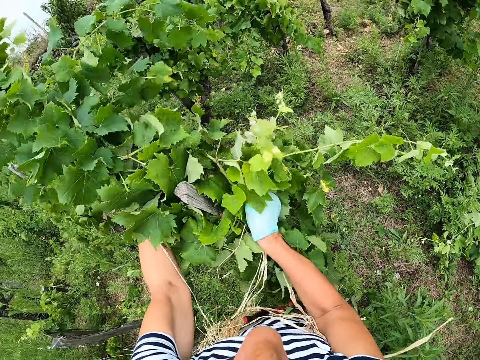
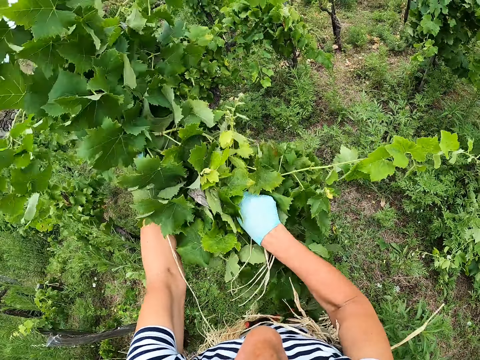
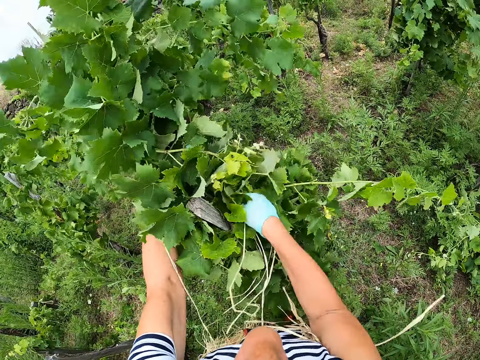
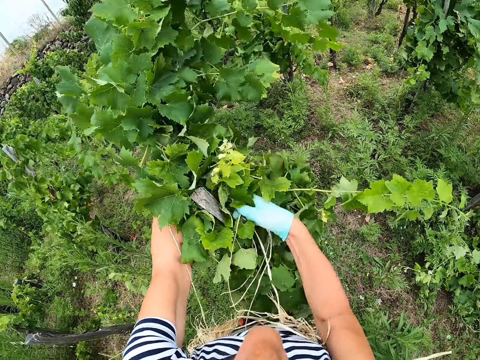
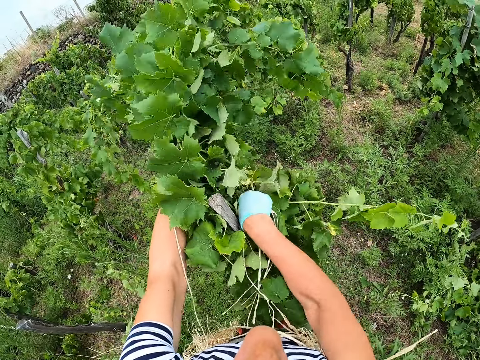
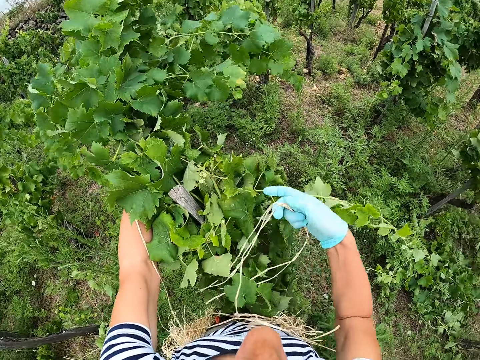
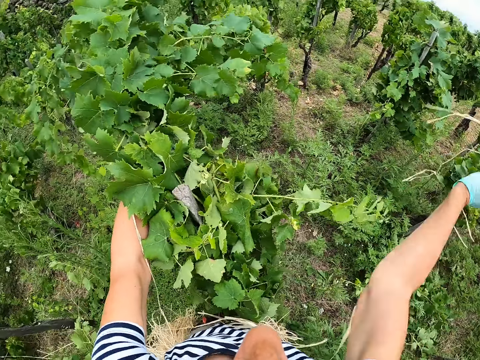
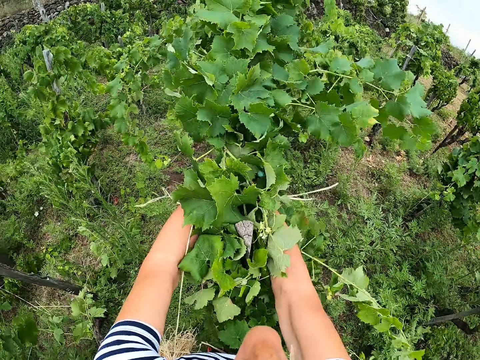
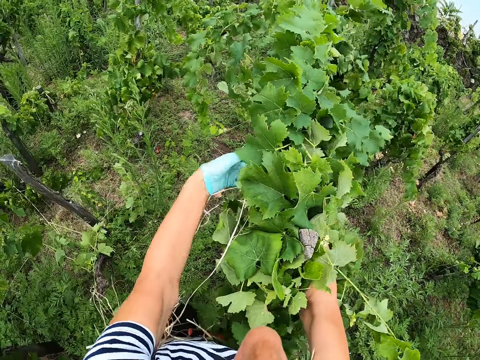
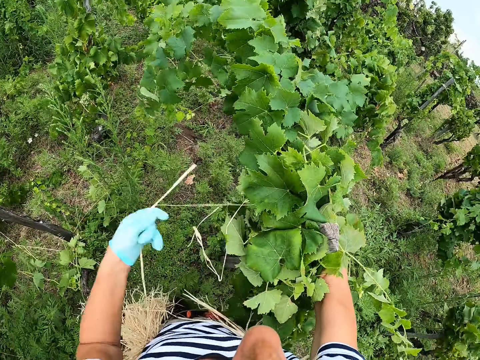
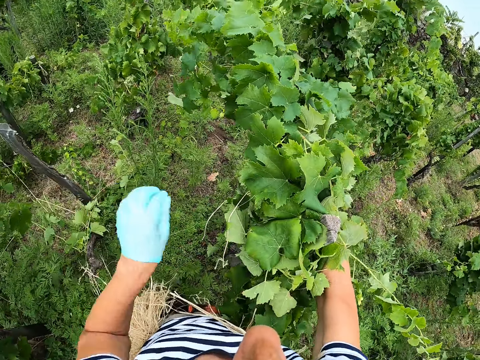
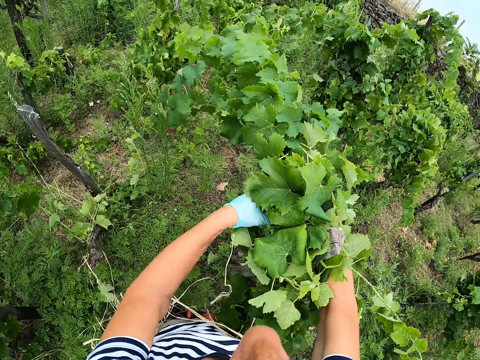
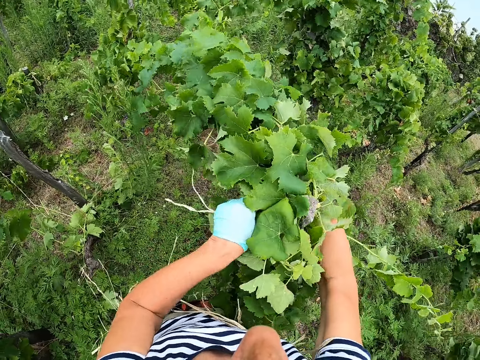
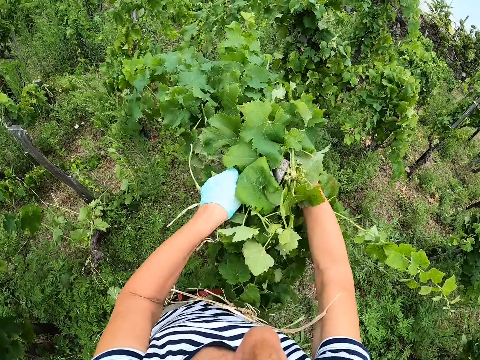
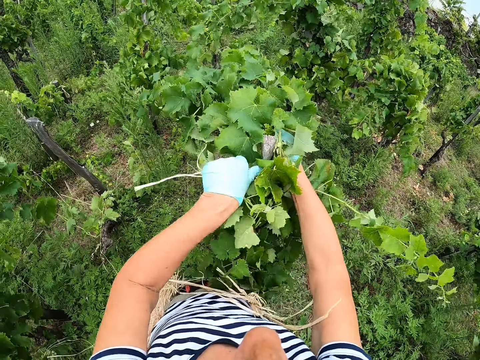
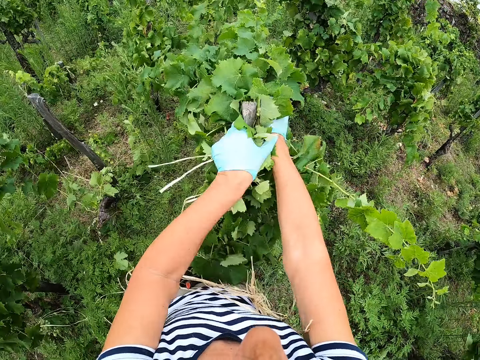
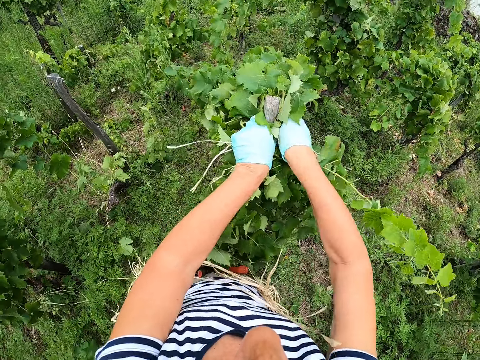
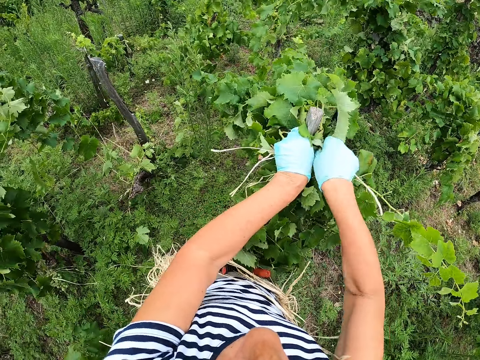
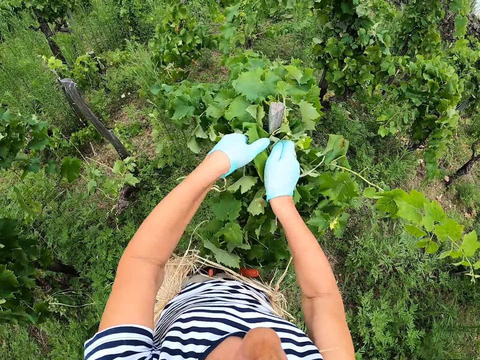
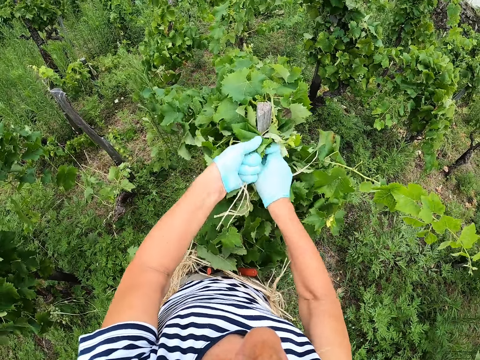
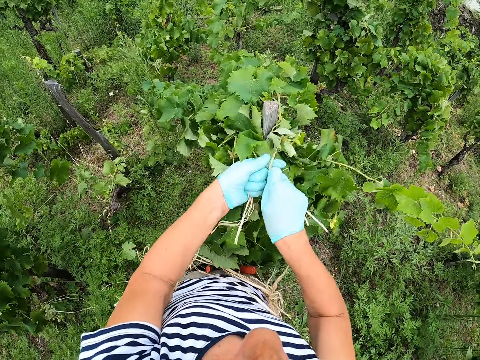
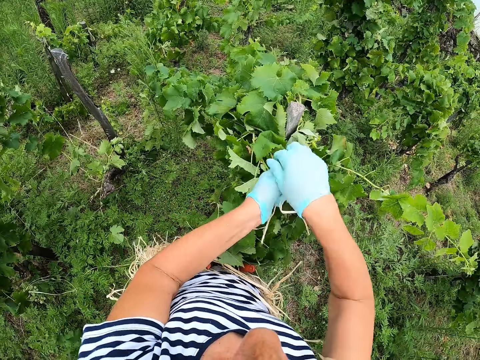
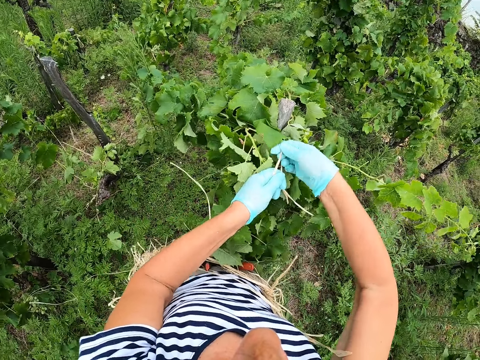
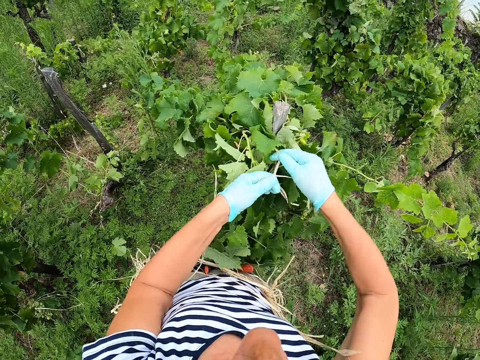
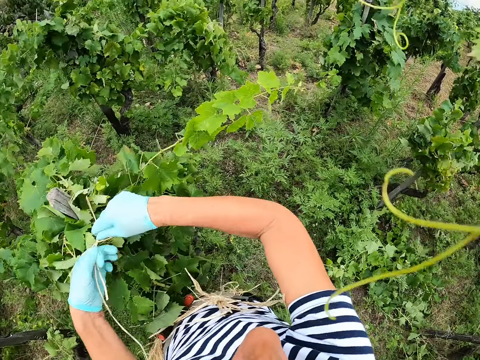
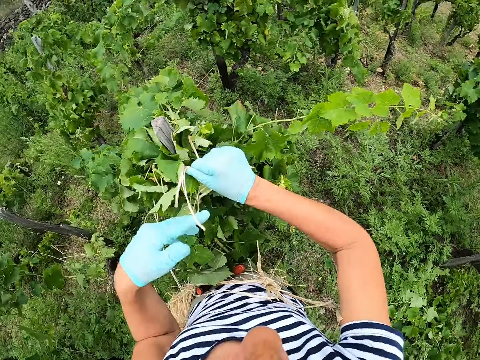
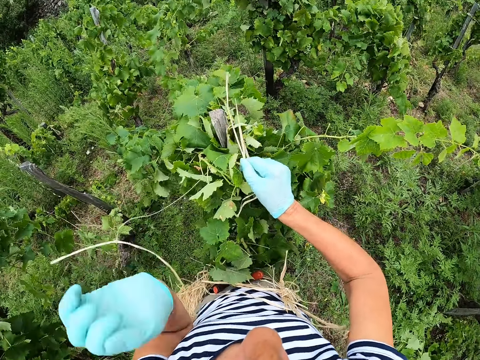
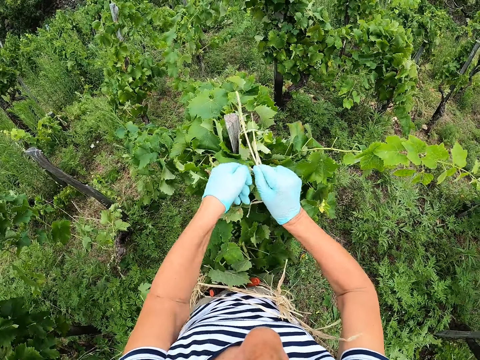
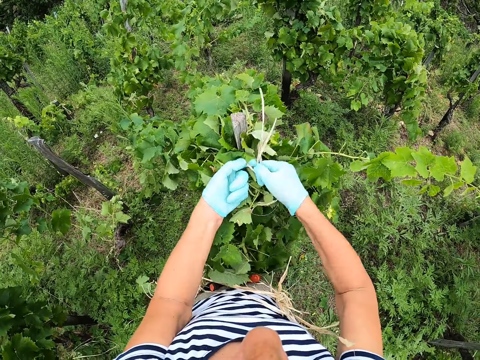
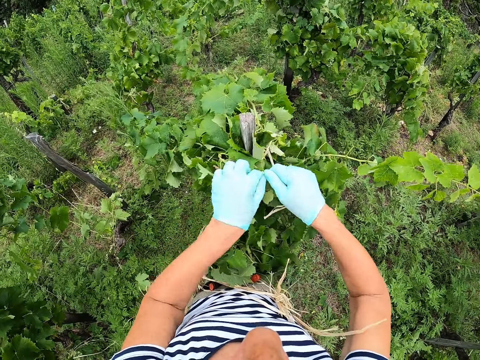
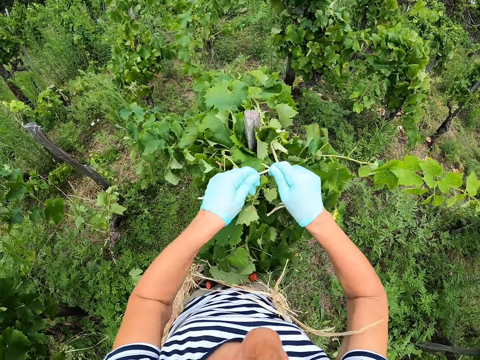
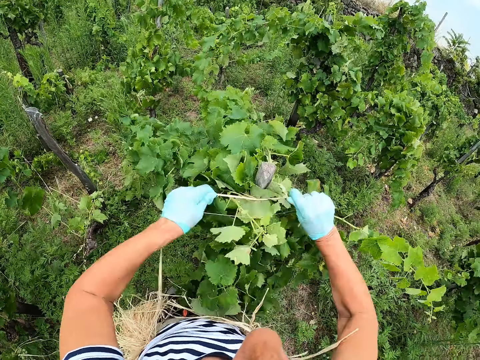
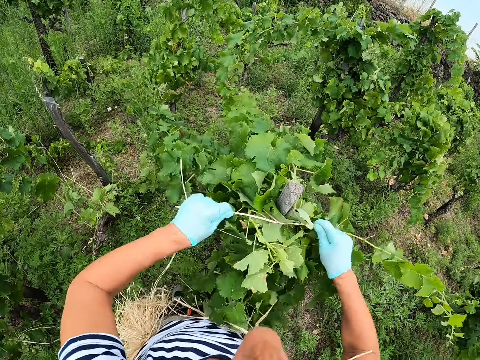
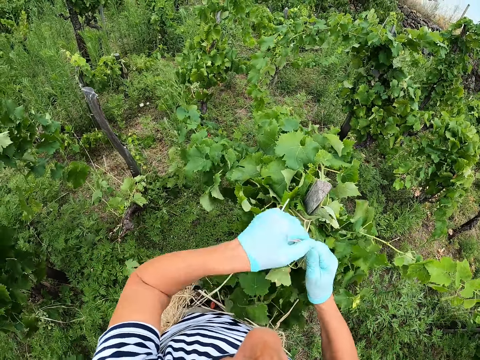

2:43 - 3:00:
The camera wearer ties the branches with the rope. They take a dry sisal from the mouth. They look around.

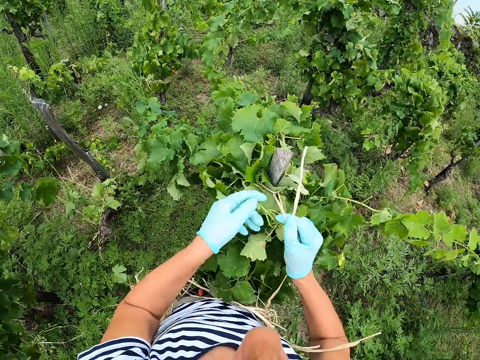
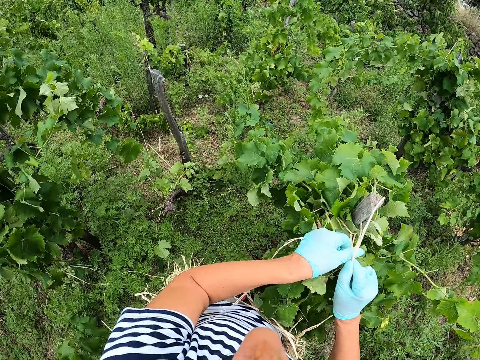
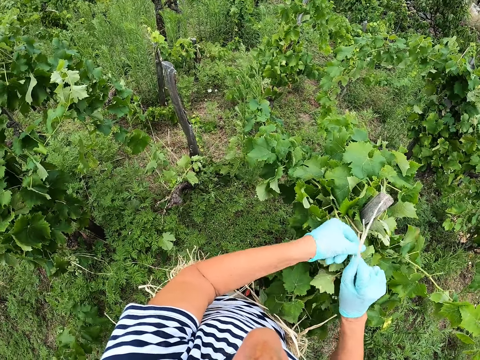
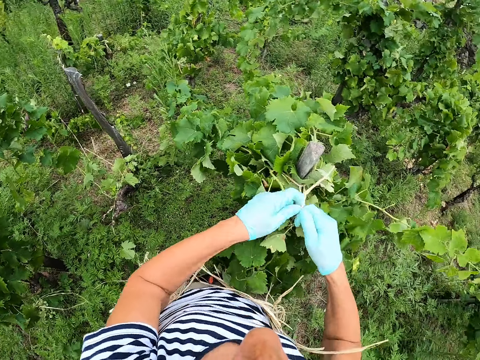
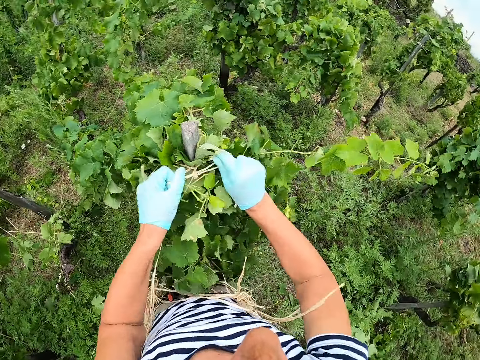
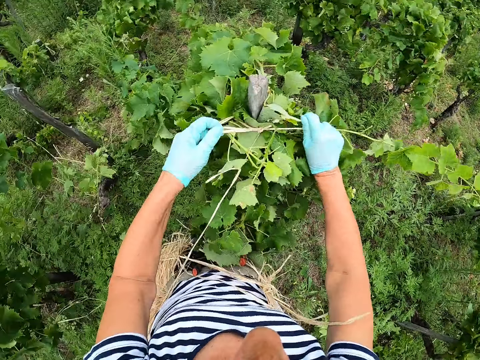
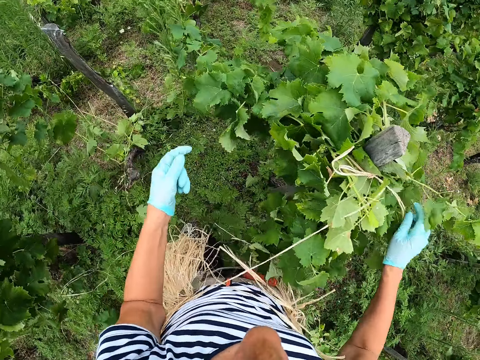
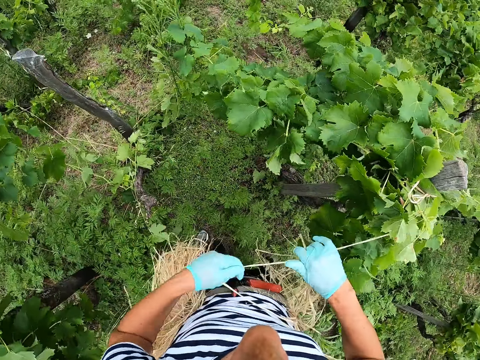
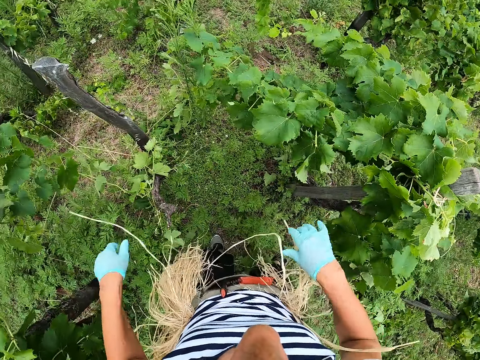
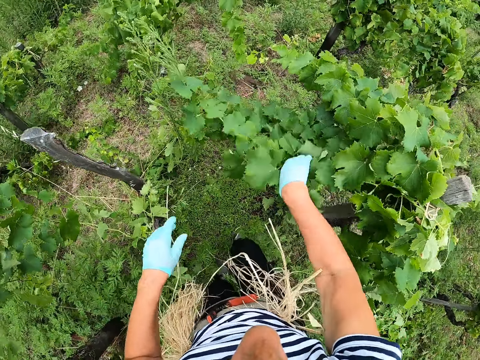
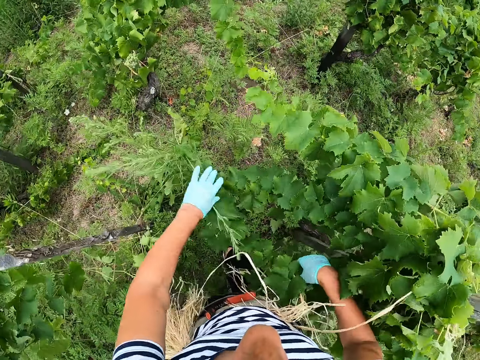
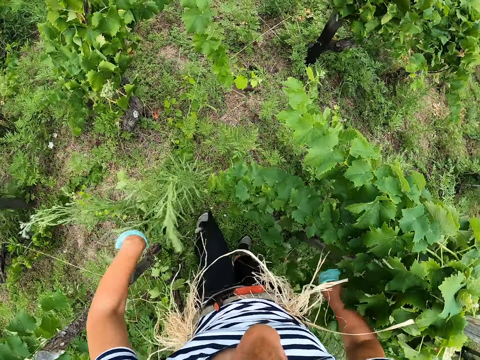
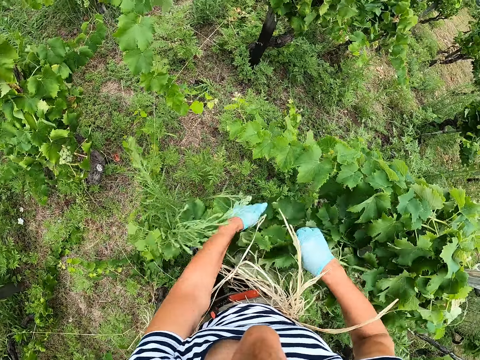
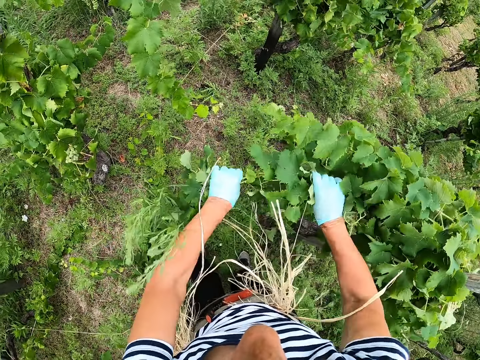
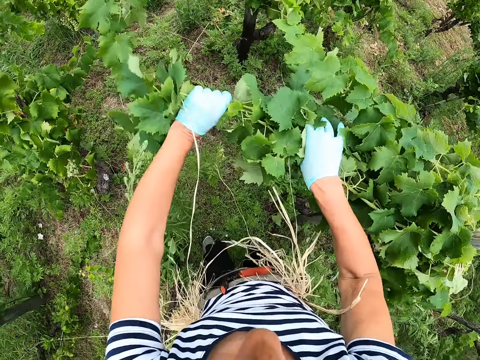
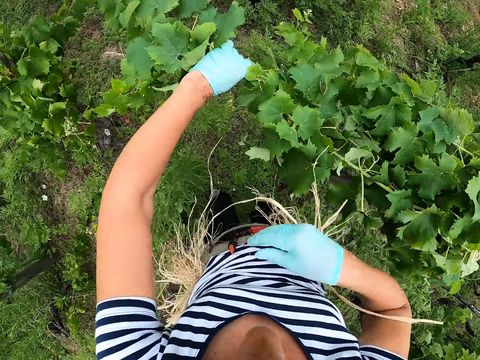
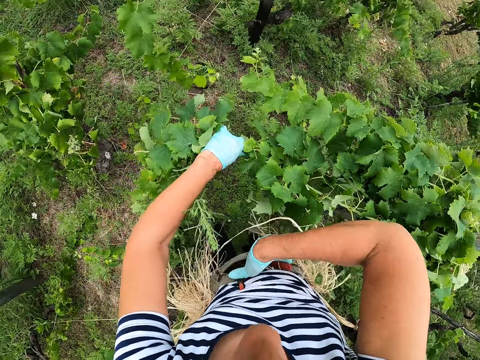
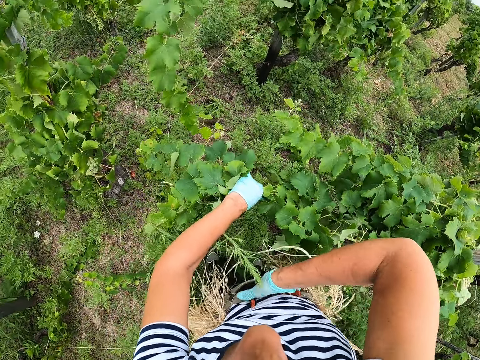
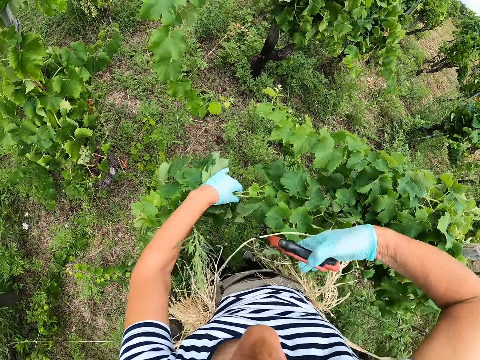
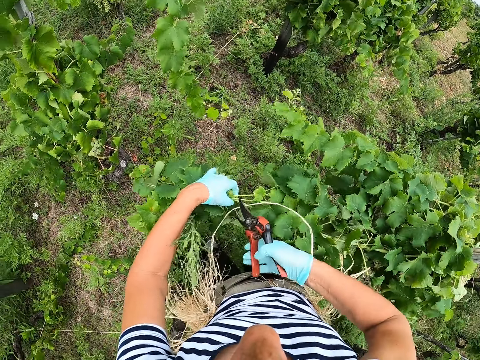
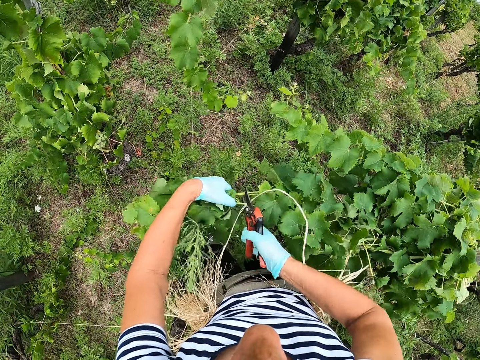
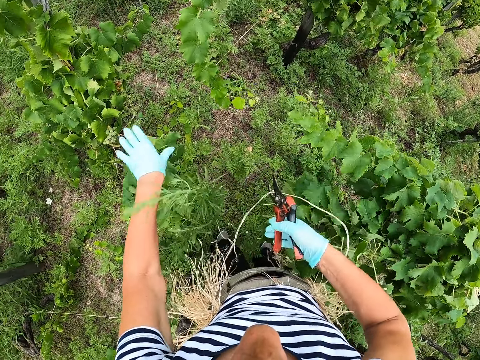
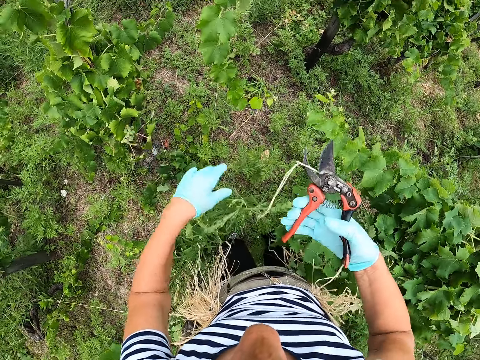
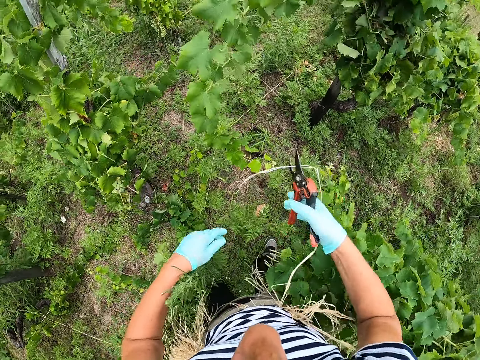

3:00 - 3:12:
The camera wearer ties leaves in a trunk. She removes the rope from the branch. She holds the branches together with her hands. She walks around. She removes the shears from the fanny pack. She cuts the branches with the shears. She throws the branch on the ground.
